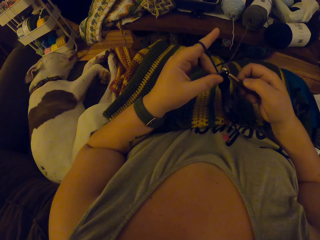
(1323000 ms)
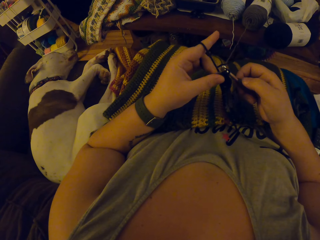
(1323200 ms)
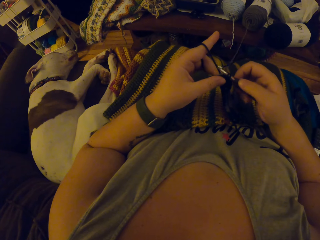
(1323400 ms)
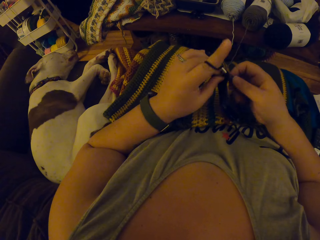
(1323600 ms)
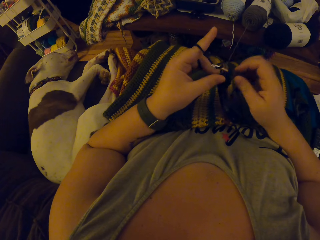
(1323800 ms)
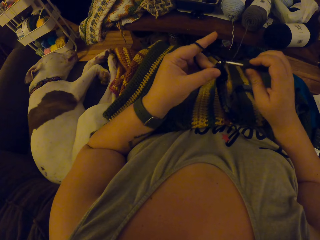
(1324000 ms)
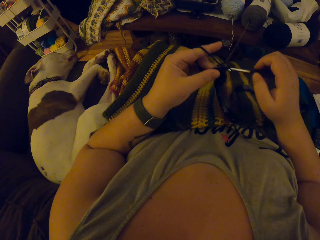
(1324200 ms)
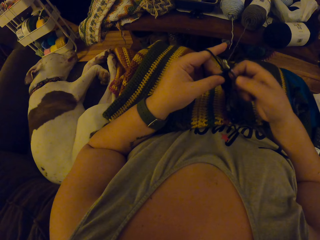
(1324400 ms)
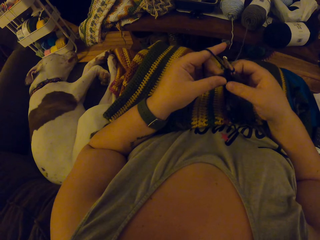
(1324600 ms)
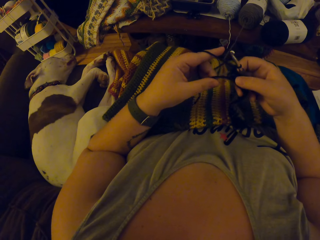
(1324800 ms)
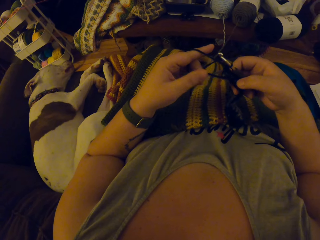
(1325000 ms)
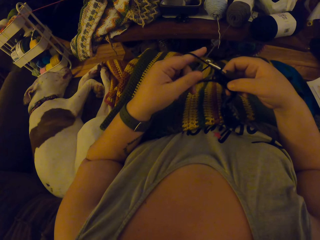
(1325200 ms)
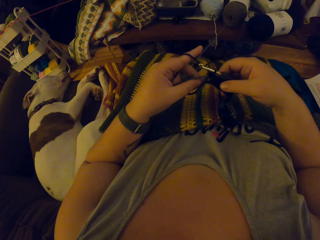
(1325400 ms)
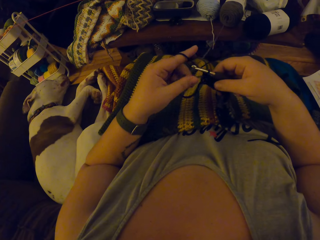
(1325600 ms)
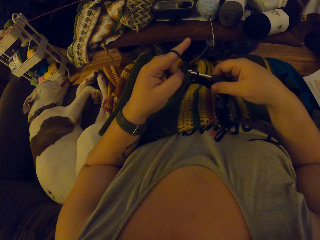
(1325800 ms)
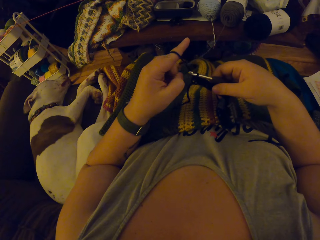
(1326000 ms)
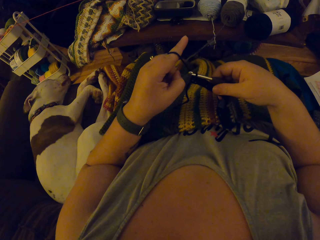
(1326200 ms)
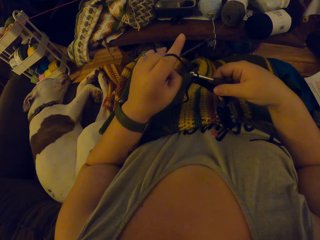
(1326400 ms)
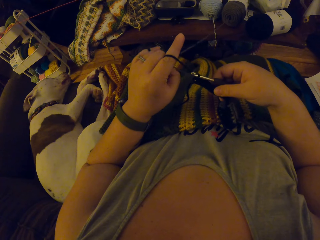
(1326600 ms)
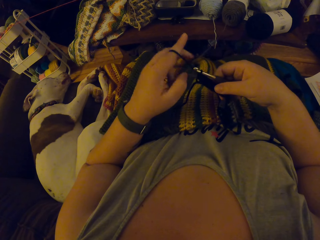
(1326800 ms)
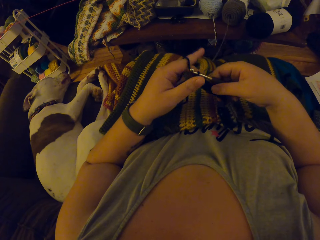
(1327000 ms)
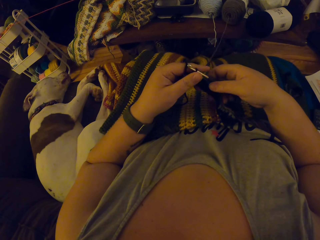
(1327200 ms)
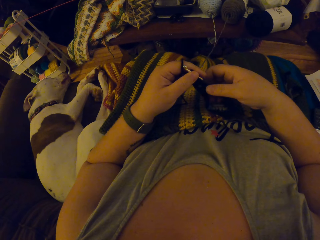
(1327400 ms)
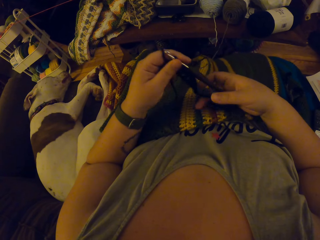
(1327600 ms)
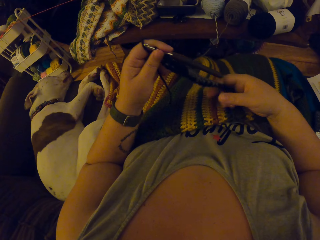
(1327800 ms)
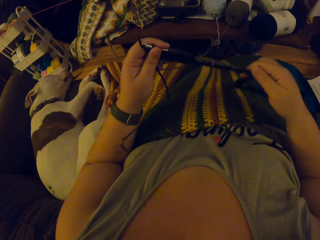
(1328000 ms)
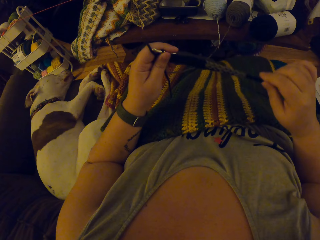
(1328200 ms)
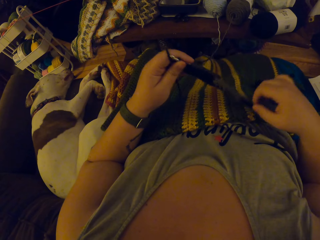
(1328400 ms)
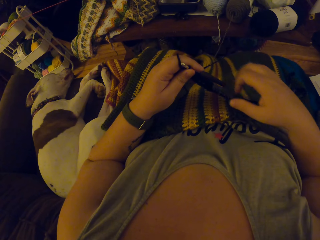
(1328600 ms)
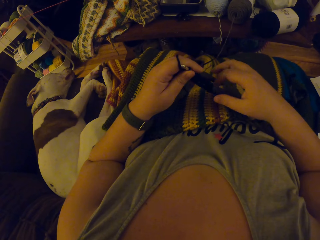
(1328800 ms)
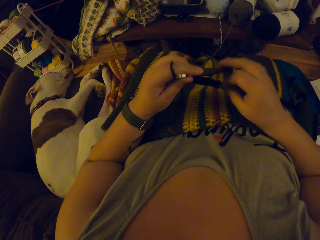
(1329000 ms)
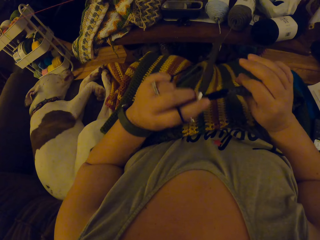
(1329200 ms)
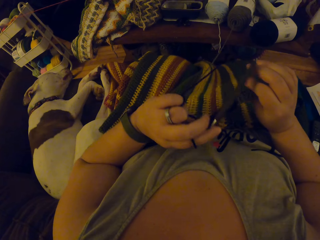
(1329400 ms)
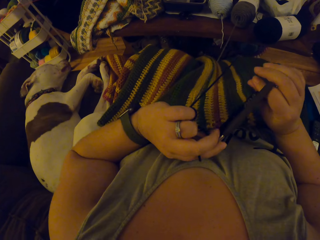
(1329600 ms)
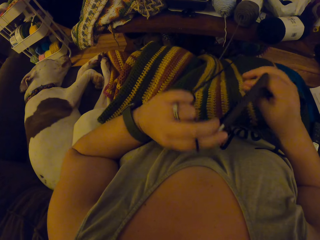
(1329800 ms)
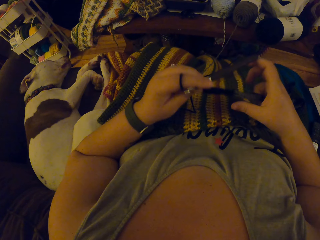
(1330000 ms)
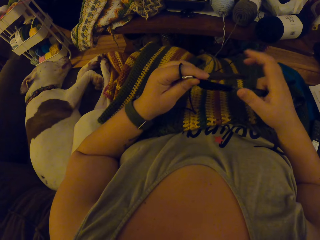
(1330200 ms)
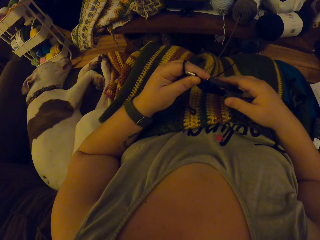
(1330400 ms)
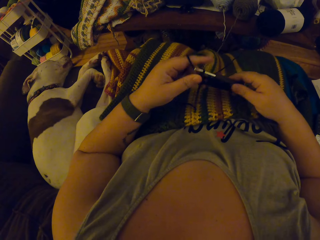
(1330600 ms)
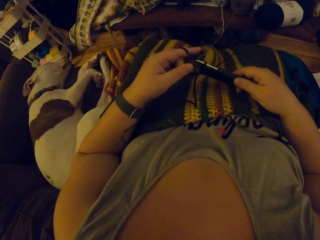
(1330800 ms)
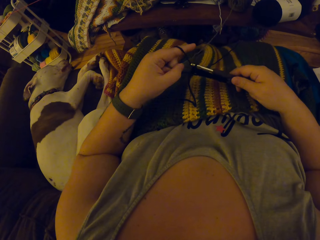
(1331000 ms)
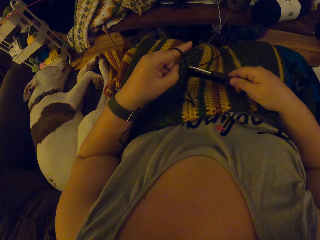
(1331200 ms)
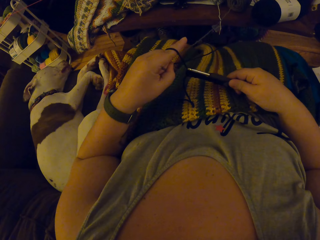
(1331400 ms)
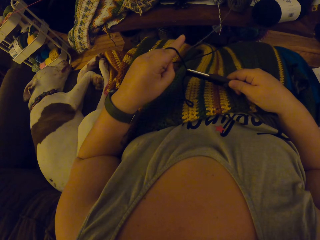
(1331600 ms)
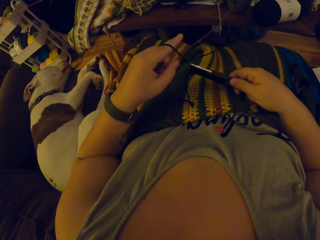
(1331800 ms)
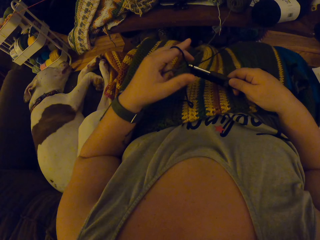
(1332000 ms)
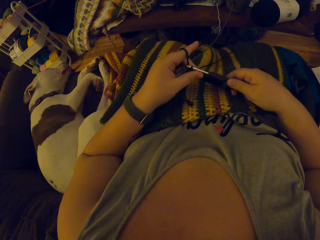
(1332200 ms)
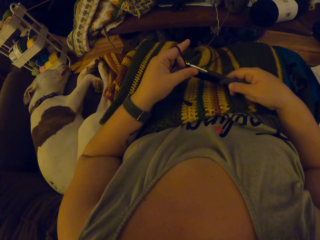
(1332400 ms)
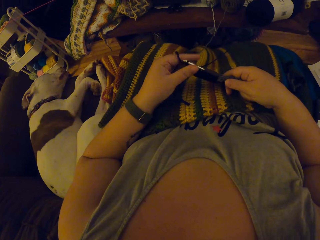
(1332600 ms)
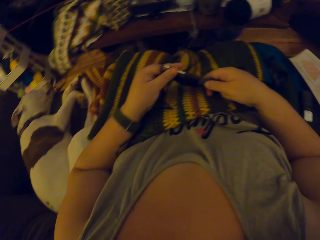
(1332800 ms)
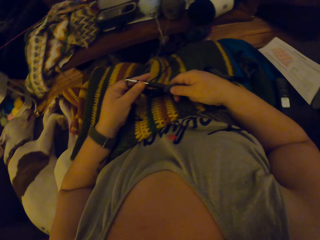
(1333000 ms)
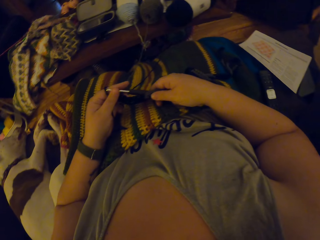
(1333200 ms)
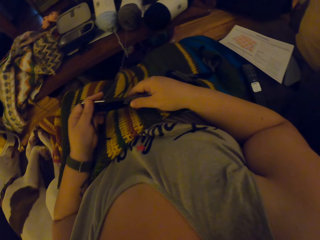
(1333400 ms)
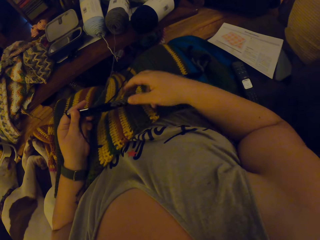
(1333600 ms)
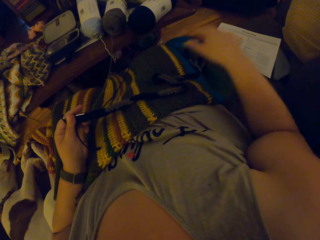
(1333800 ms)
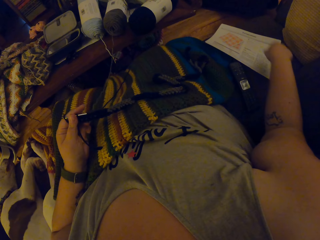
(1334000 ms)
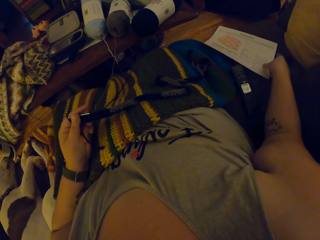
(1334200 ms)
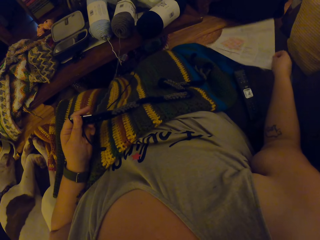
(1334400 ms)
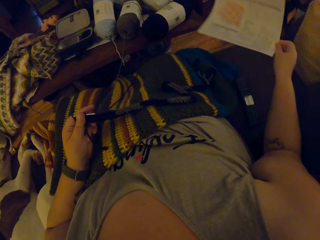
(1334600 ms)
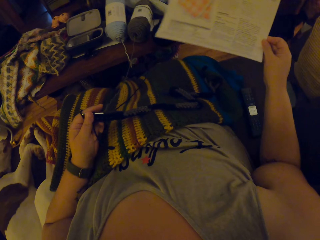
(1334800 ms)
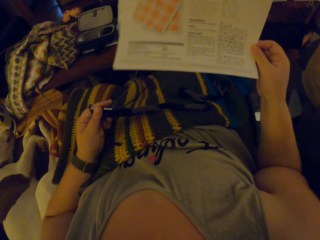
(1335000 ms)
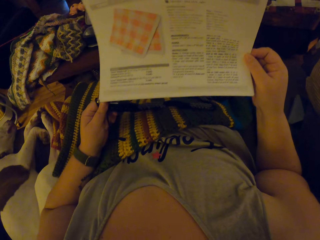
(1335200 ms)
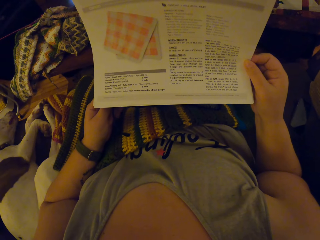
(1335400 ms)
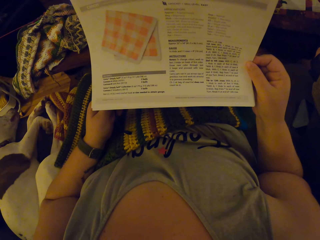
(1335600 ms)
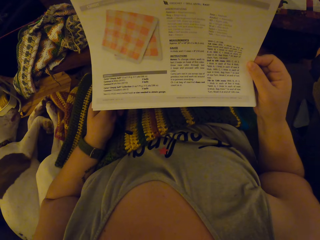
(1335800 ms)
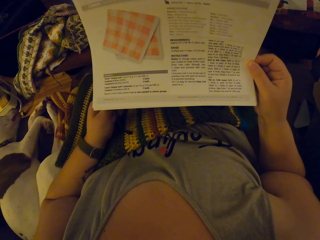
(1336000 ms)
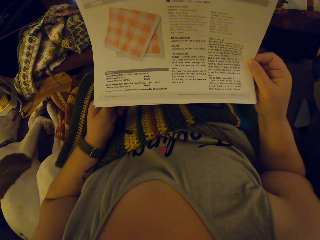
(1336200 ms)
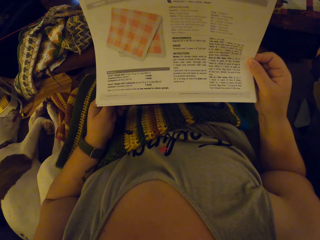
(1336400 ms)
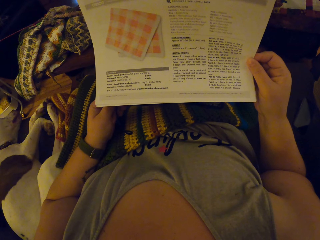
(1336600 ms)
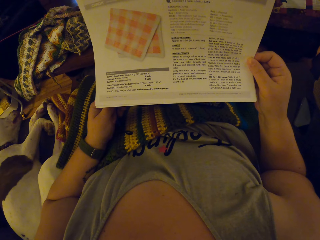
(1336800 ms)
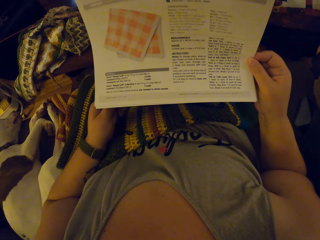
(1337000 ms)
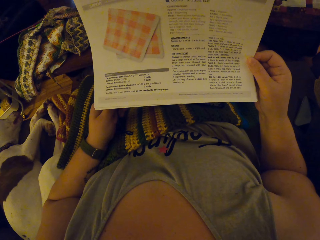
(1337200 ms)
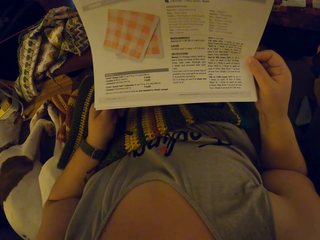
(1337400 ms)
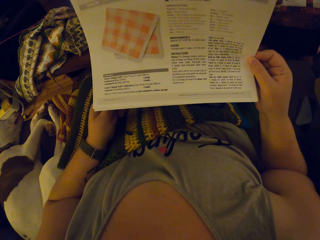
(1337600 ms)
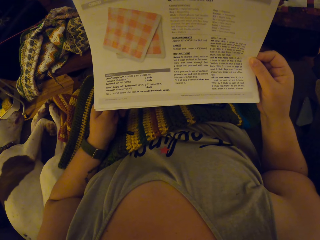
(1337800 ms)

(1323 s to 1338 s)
The camera wearer stops knitting the fabric. They adjust the yarn. They adjust the placement of the fabric. They adjust the yarn. They pick up a piece of paper. They read the piece of paper.

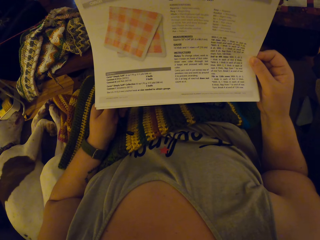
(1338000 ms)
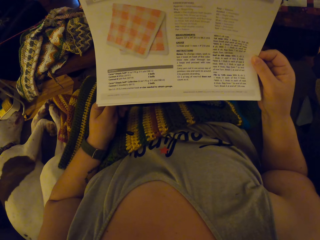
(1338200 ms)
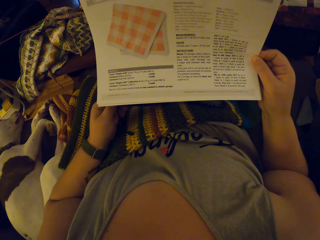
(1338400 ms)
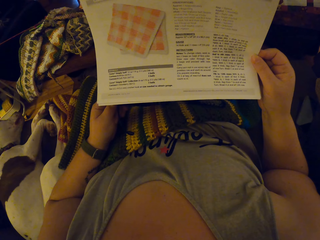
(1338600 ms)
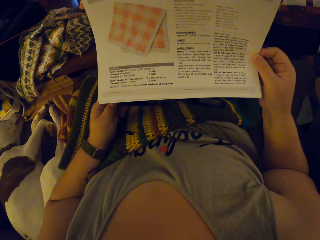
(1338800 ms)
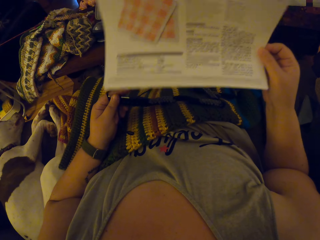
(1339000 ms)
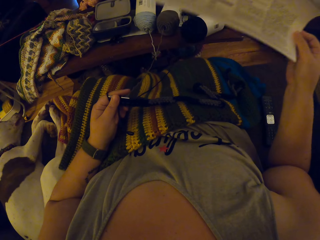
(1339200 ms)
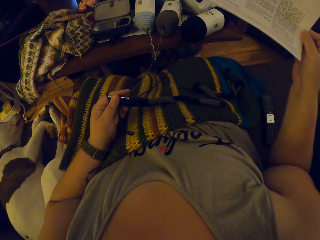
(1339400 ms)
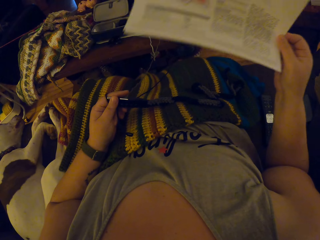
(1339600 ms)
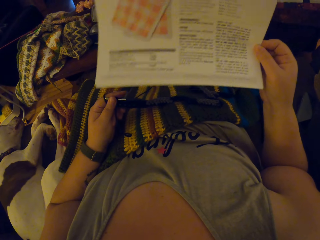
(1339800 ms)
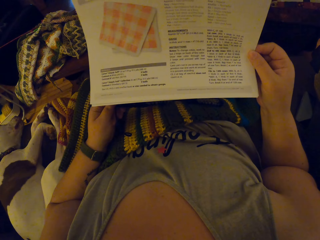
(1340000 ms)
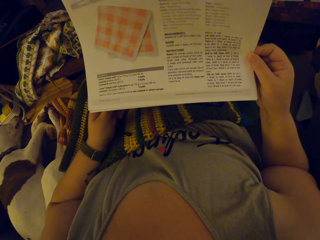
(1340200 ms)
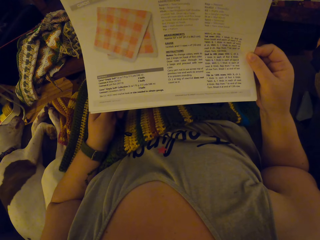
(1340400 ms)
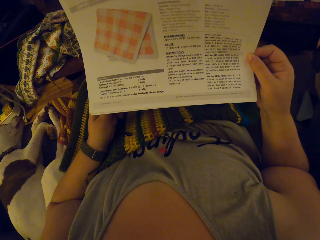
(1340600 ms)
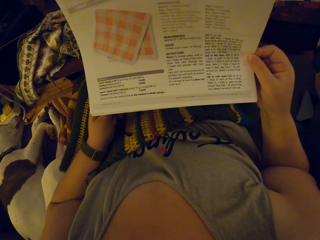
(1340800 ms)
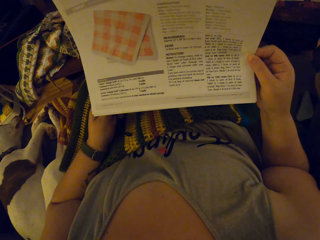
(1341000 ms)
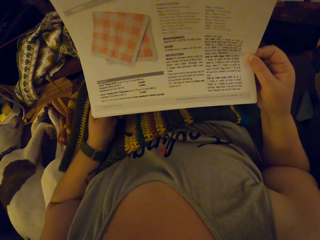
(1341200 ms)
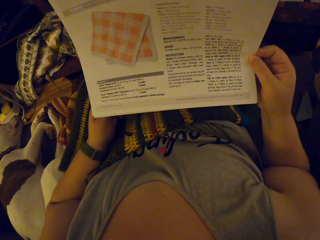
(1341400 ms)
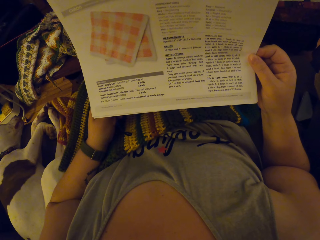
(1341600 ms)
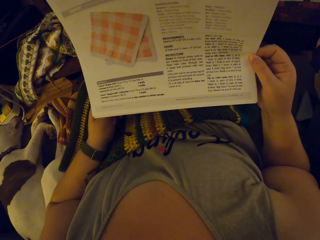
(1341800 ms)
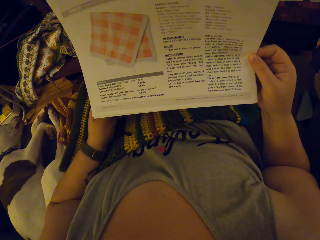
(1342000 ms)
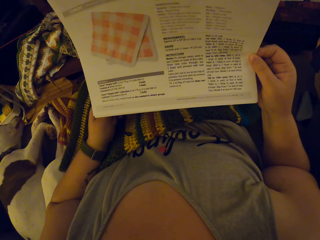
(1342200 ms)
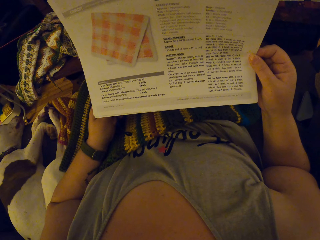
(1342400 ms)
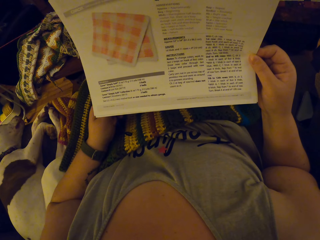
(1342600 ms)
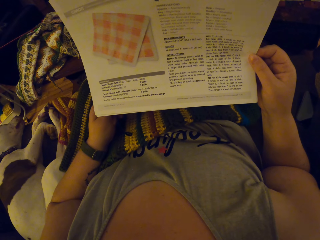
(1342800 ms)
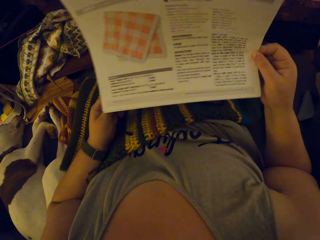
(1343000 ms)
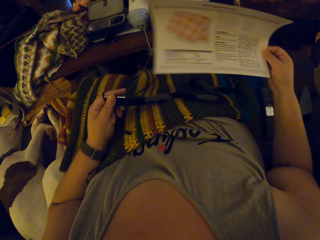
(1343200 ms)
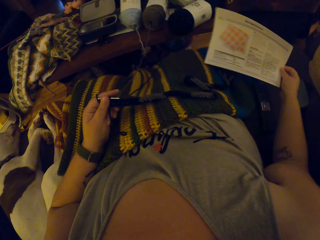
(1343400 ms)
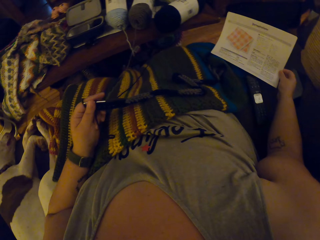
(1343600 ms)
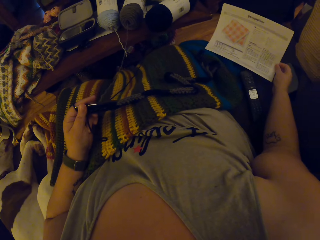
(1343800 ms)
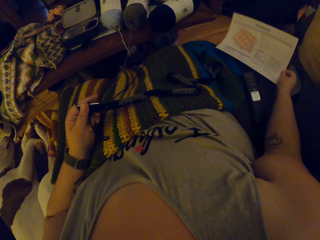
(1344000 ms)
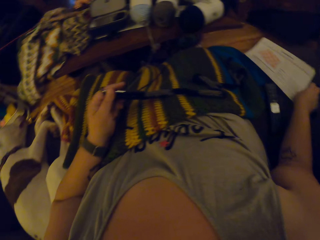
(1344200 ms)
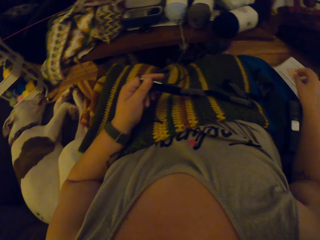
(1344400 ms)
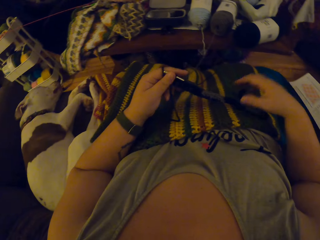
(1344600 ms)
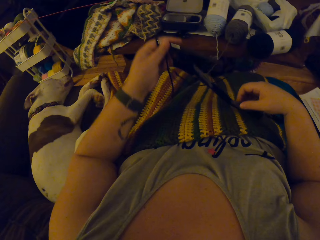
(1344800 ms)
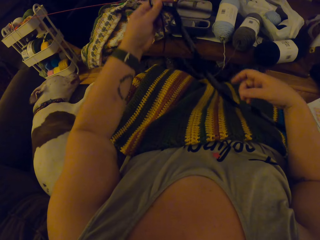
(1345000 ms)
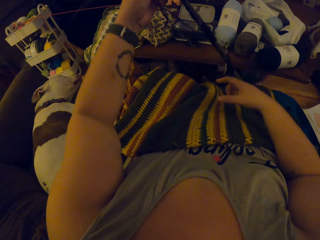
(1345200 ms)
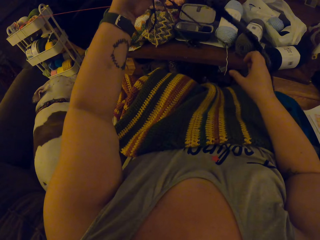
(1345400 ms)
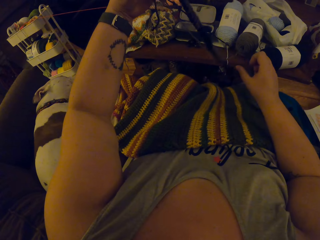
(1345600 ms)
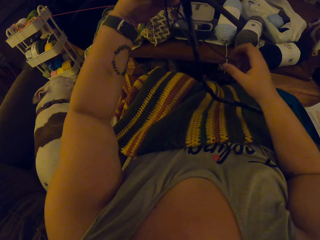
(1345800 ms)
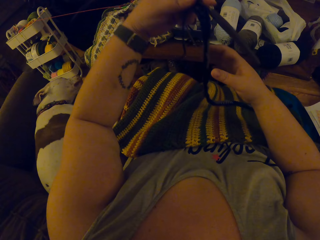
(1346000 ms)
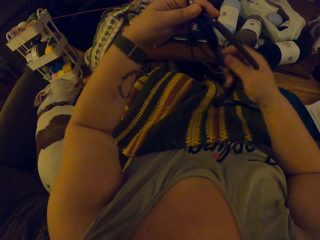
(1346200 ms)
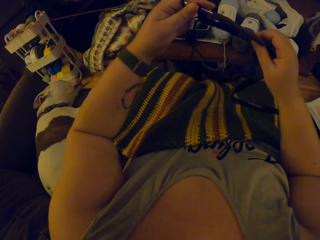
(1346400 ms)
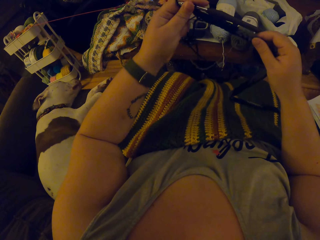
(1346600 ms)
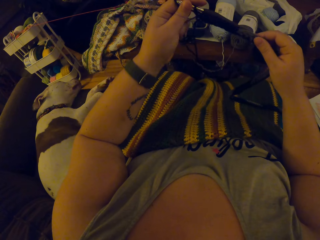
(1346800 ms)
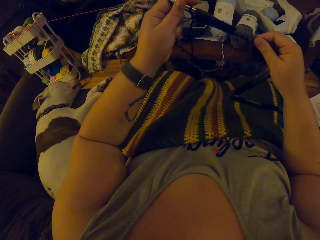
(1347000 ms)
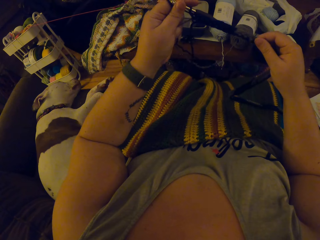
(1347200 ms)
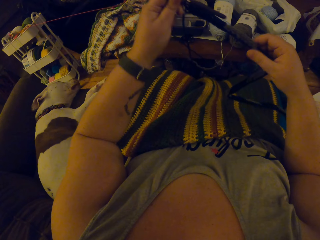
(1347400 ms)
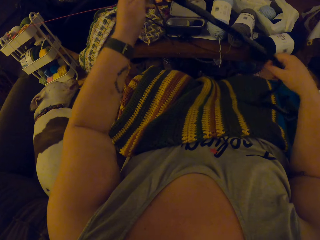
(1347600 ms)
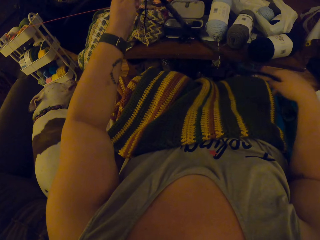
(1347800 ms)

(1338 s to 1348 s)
The camera wearer puts down the piece of paper. They adjust the placement of the fabric. They adjust the yarn.
